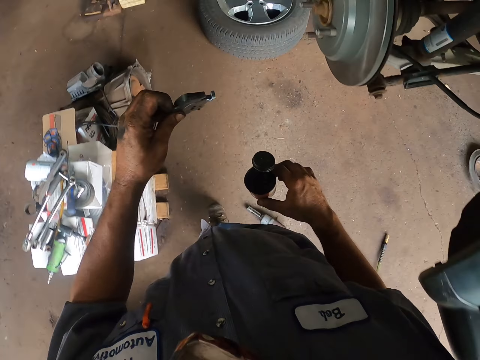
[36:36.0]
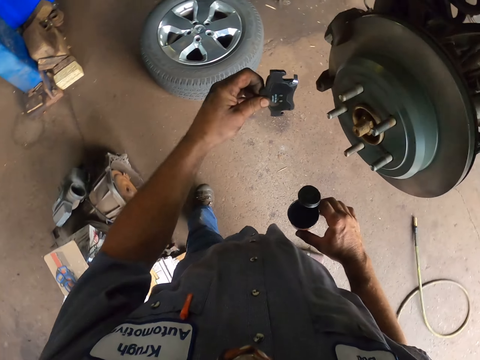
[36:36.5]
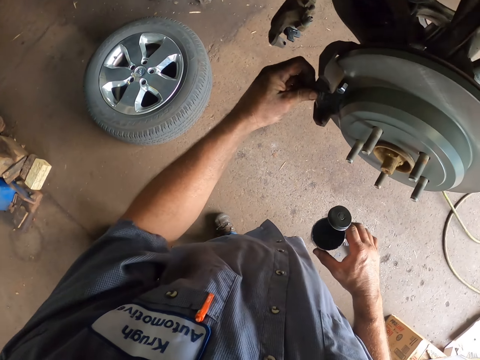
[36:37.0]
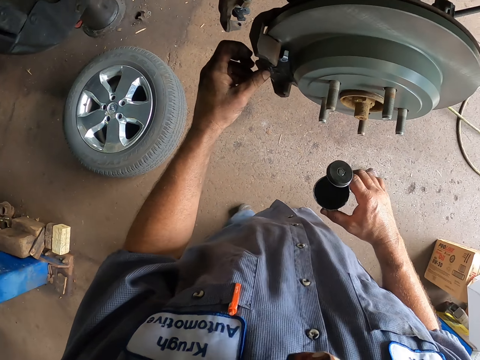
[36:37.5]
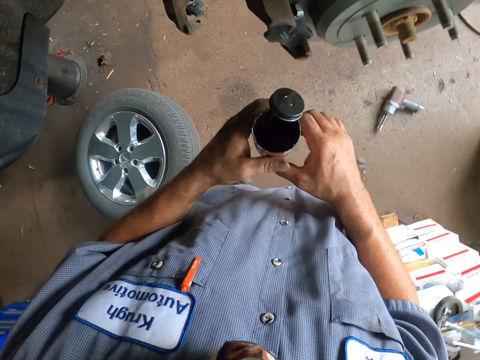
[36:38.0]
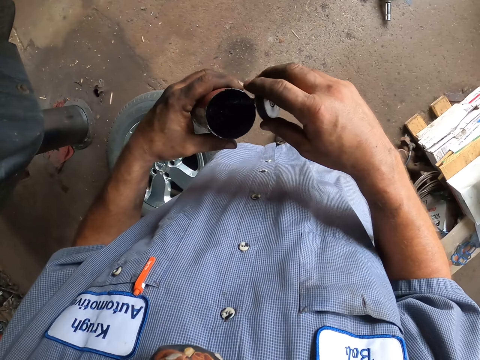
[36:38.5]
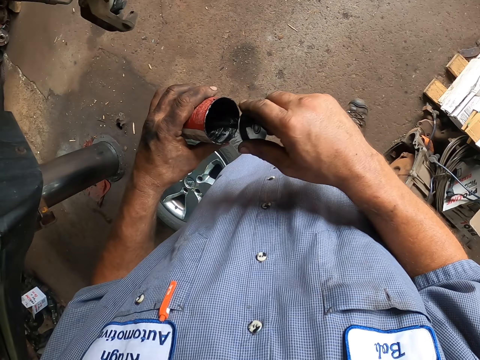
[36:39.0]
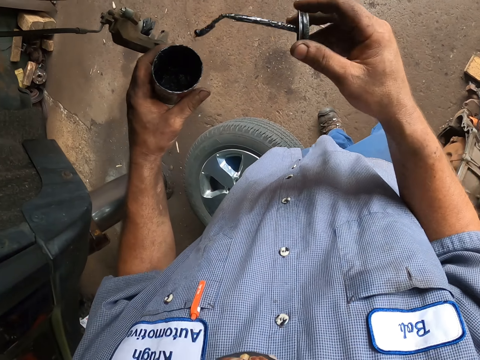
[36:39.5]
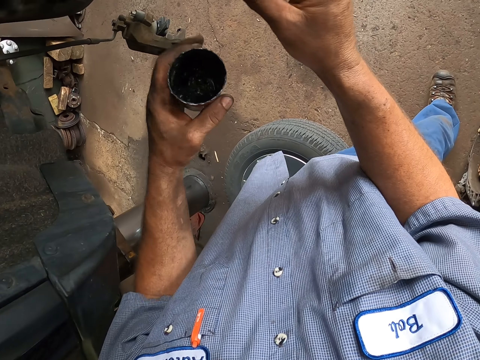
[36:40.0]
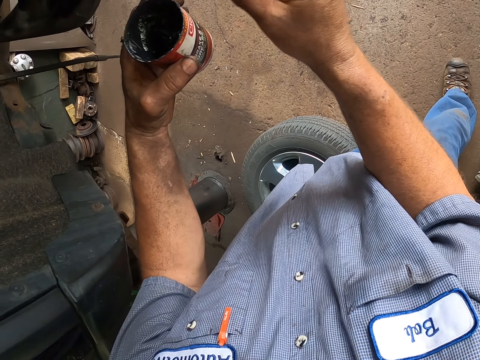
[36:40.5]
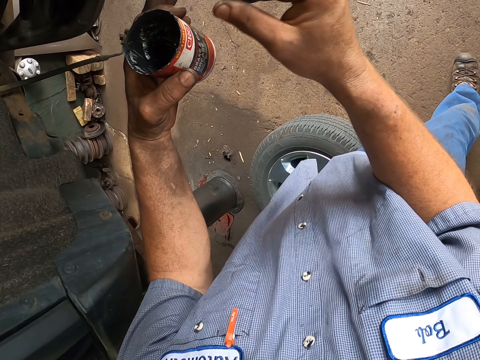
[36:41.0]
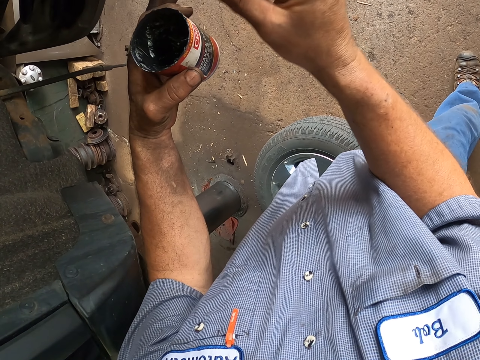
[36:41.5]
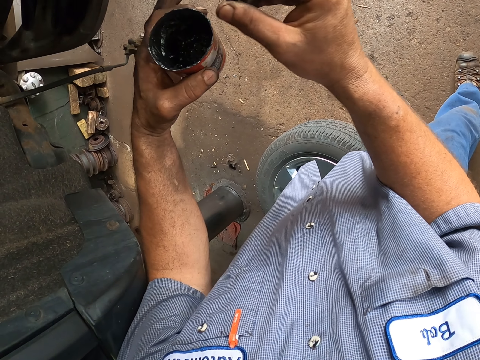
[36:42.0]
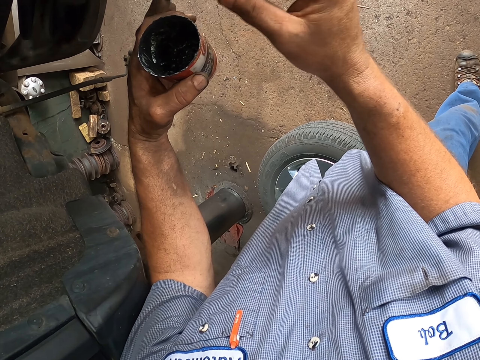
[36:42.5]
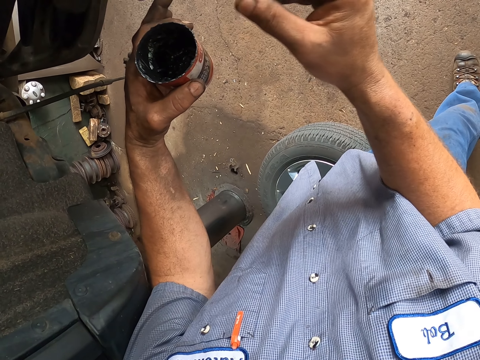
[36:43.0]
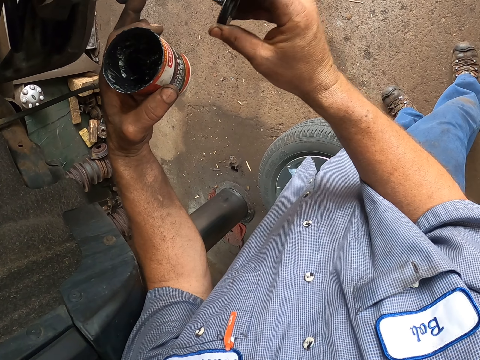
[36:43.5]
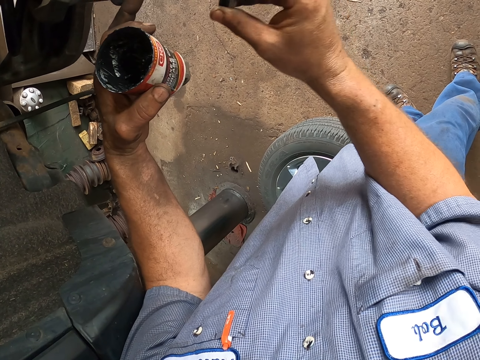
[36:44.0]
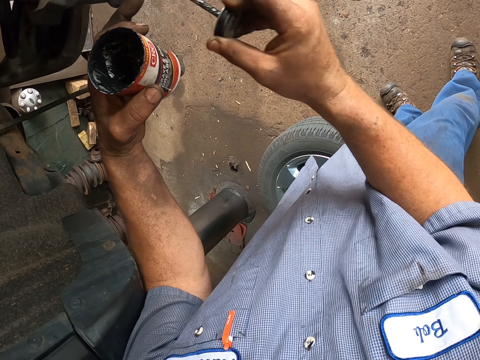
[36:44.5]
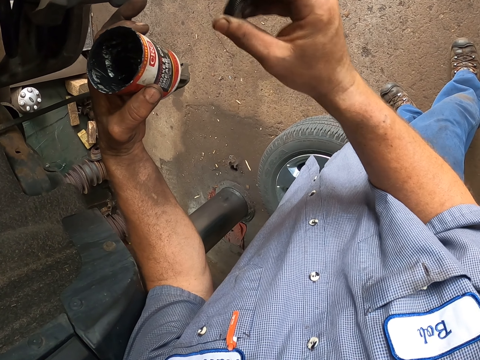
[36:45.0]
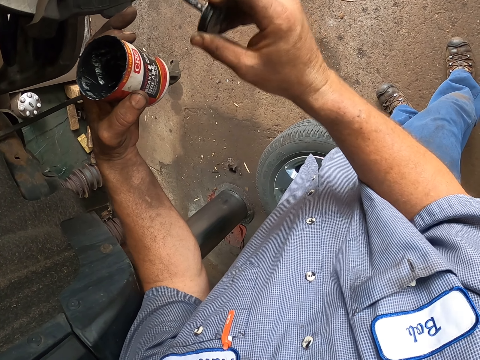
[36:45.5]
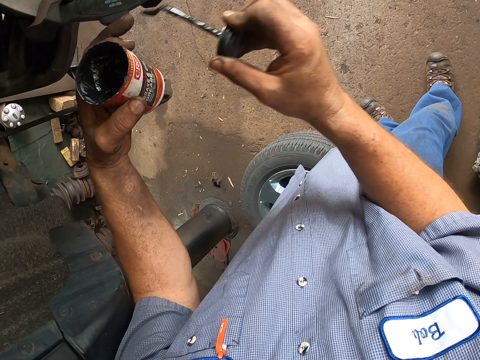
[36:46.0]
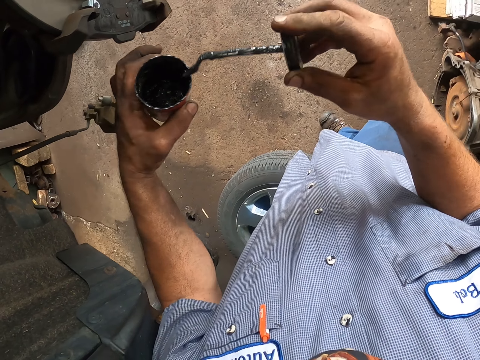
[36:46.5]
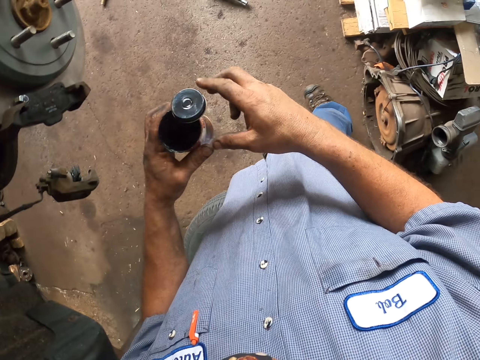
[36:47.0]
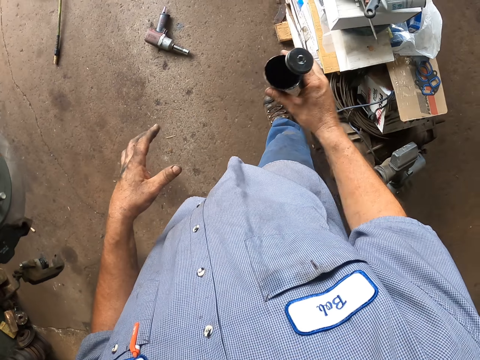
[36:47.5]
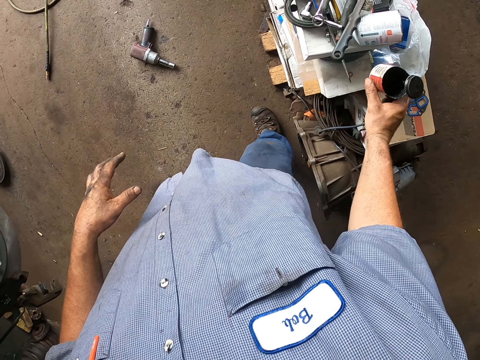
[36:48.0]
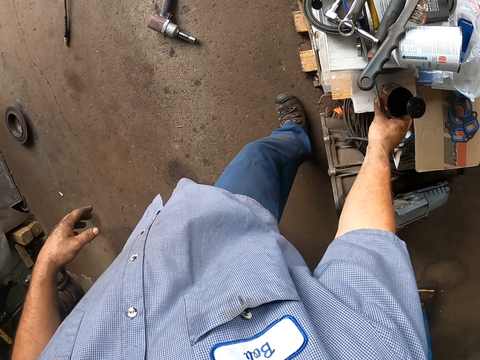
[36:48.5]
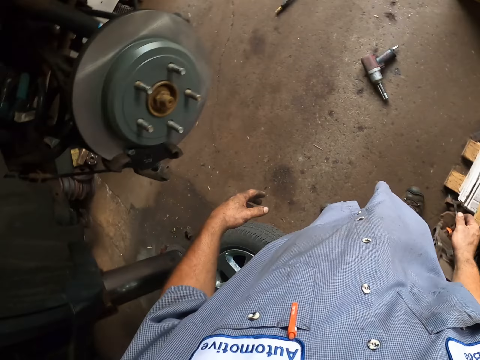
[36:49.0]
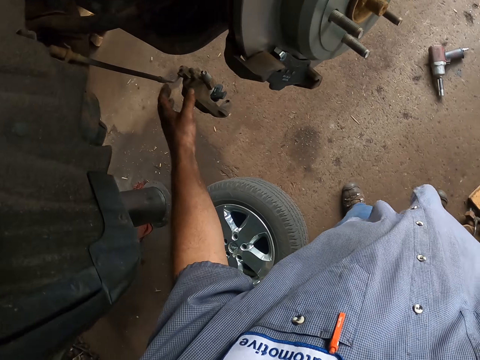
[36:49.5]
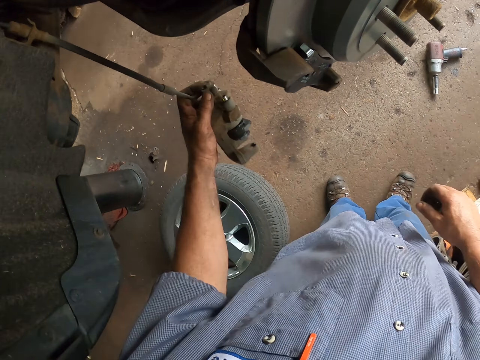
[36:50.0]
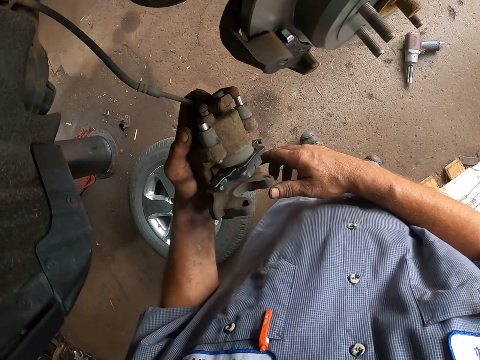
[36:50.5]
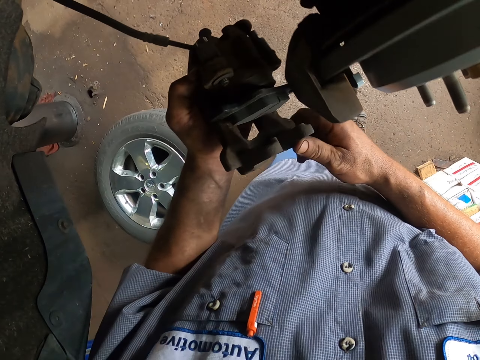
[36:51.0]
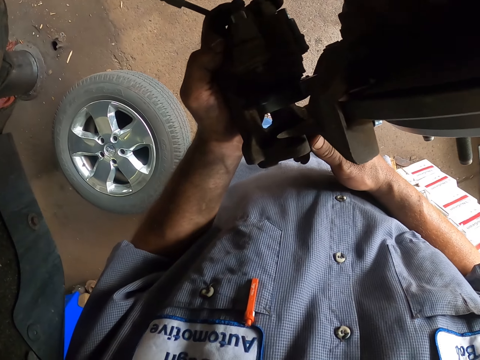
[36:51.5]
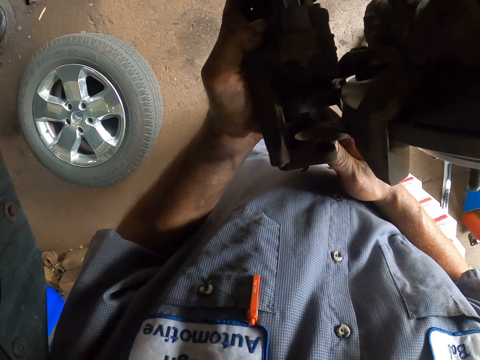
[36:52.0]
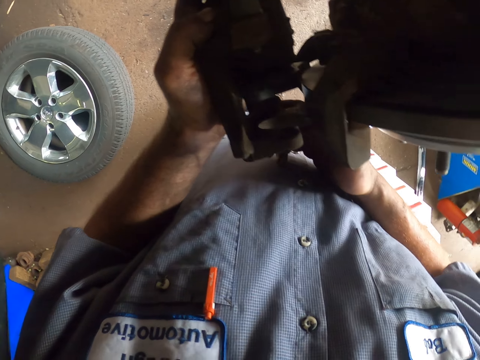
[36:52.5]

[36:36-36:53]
The camera wearer fixes the car spare part. They hold the grease bottle. They touch the paint can. They scoop the grease oil. They take the paint brush. They apply the grease oil on the shafts. They paint the car spare part. They put the paint brush in the paint can. They put down the paint can. They place the grease oil on the table. They touch the car spare part. They pick up the clamp.

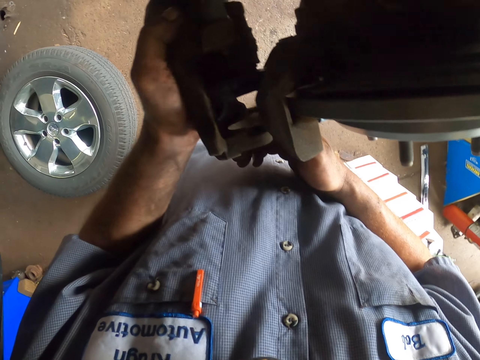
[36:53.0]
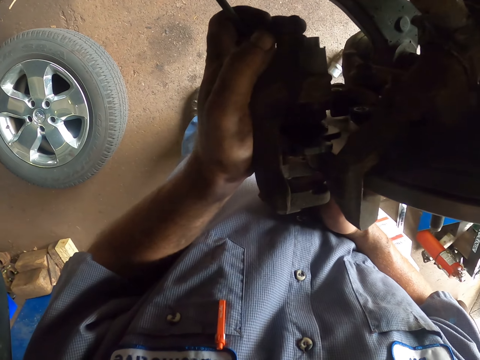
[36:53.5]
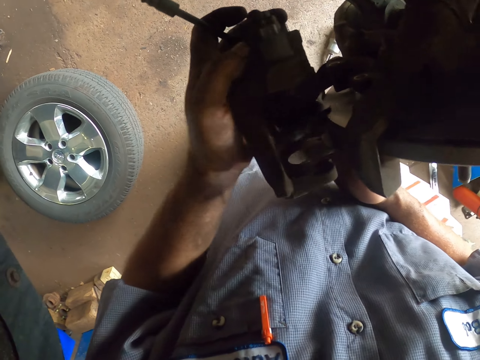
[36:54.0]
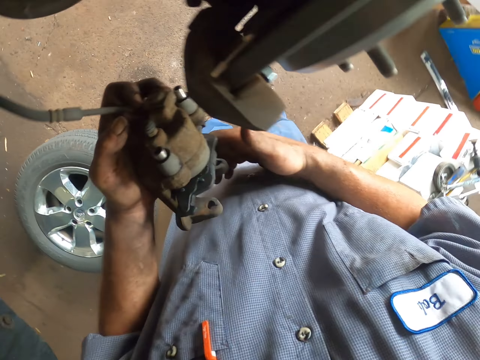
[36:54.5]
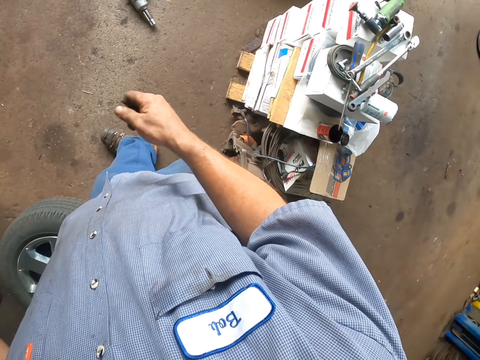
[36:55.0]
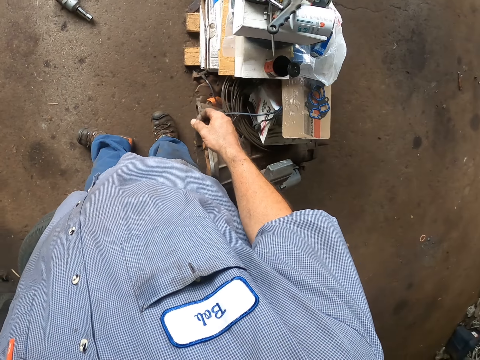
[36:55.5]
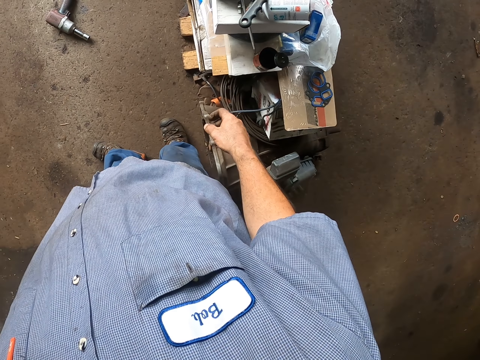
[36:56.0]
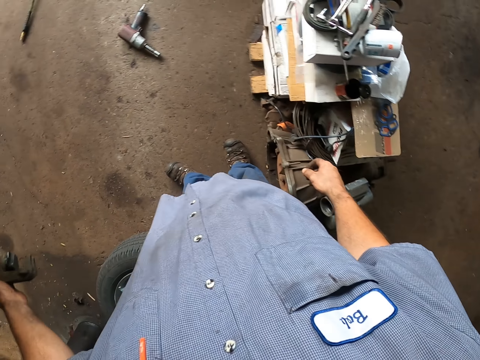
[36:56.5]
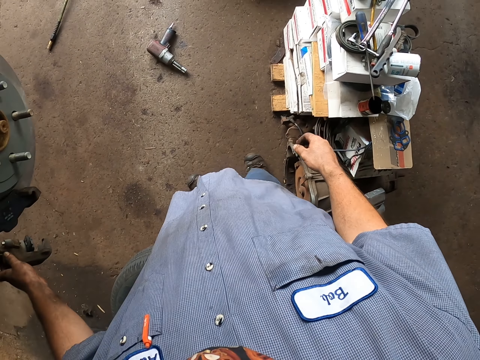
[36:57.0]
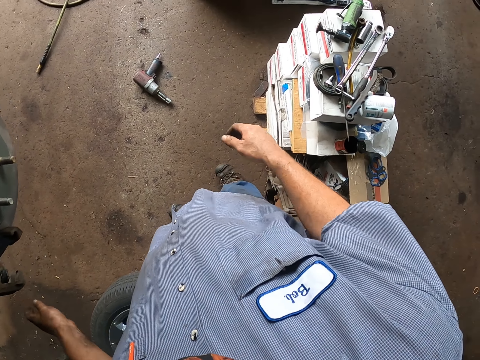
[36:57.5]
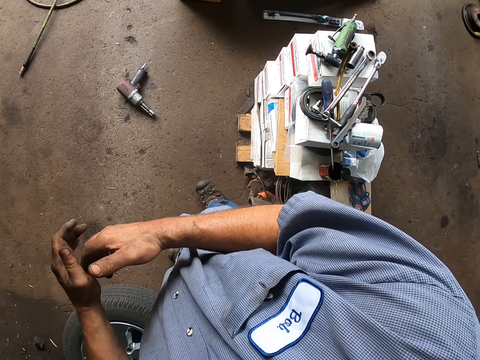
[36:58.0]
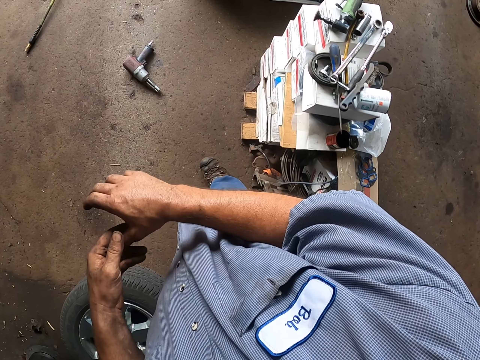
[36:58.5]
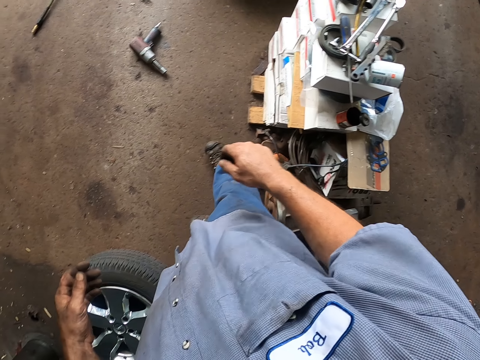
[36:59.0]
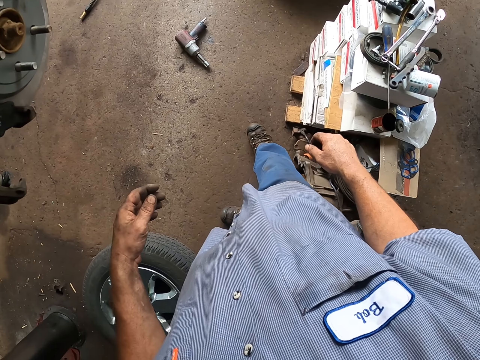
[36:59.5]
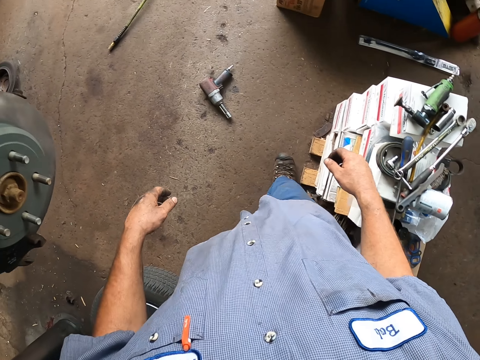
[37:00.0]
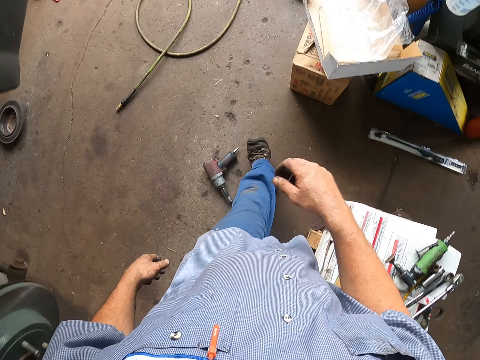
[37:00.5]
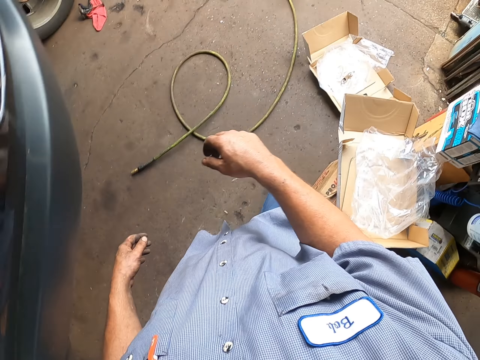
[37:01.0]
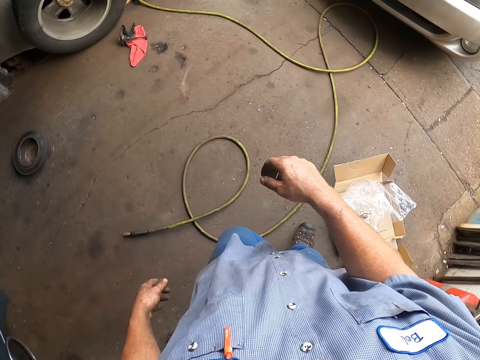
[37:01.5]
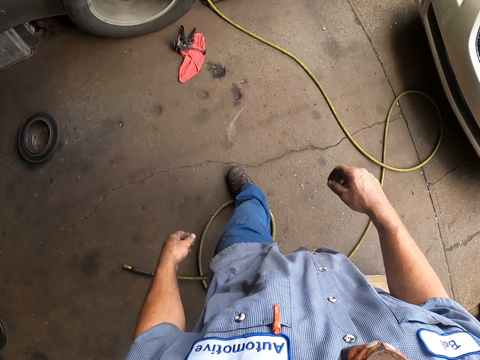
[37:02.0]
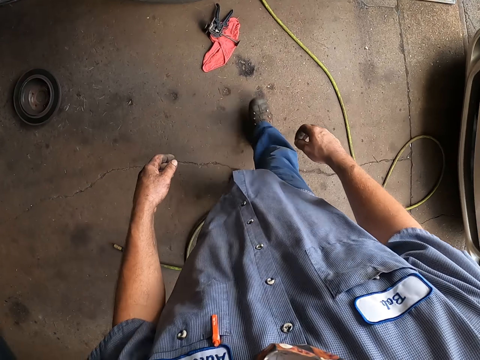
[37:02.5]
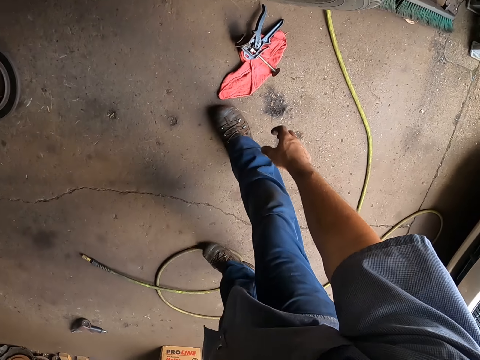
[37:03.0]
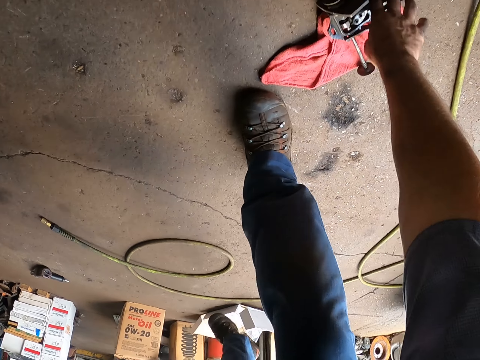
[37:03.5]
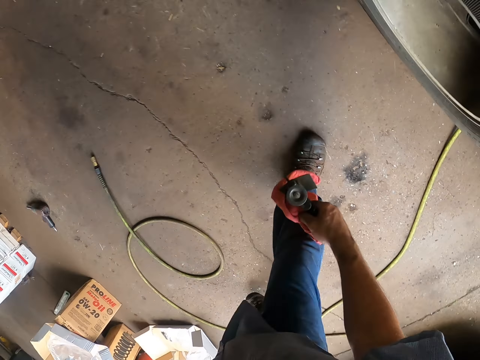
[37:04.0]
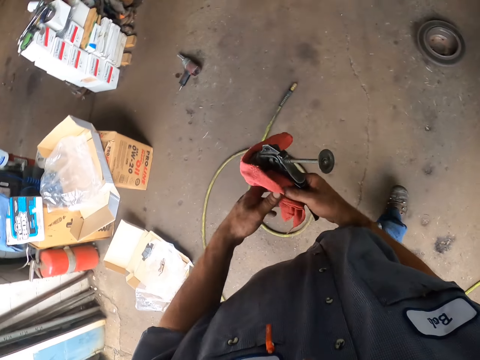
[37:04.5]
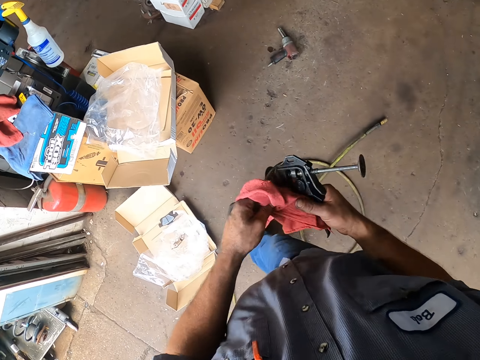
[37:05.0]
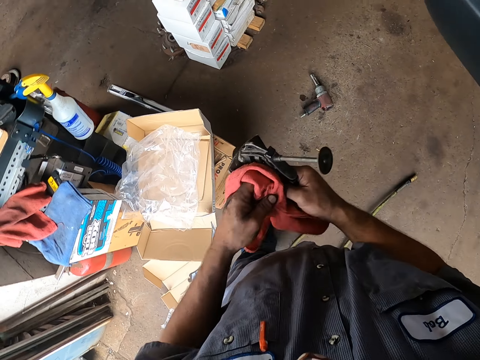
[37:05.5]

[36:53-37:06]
The camera wearer fixes the car spare part. He holds his hands. He wipes the hand. He walks around the garage. He takes a car spare part and wipes the car spare part.
